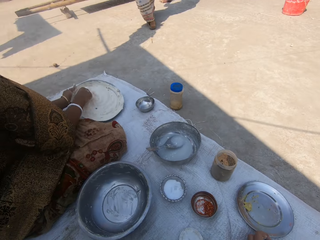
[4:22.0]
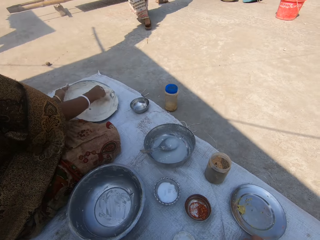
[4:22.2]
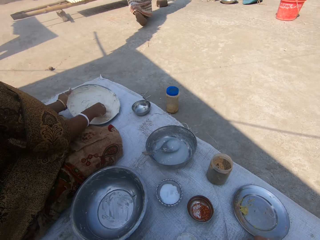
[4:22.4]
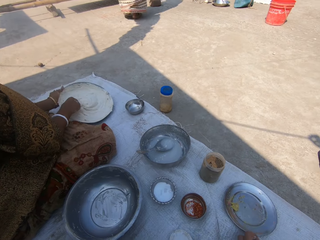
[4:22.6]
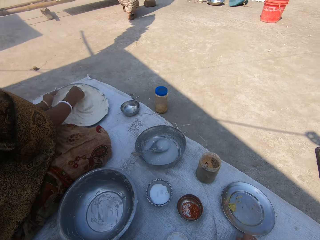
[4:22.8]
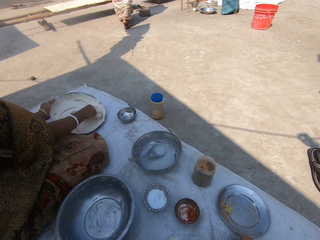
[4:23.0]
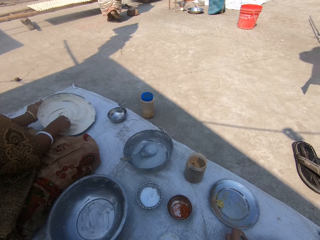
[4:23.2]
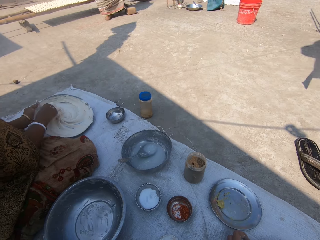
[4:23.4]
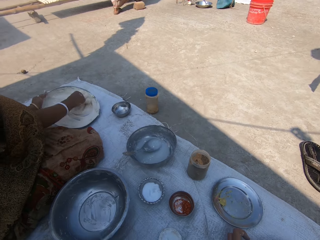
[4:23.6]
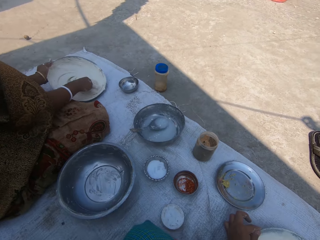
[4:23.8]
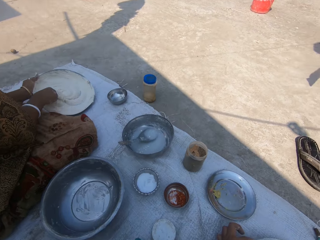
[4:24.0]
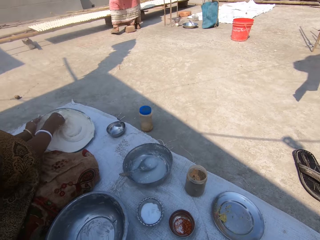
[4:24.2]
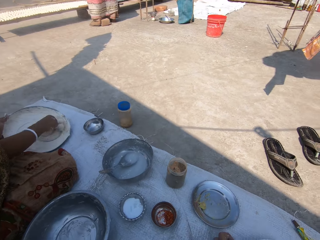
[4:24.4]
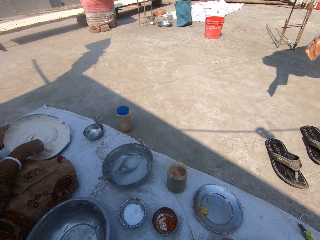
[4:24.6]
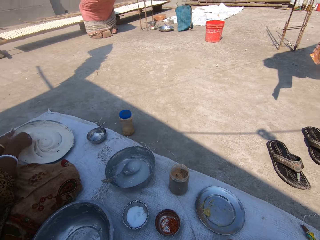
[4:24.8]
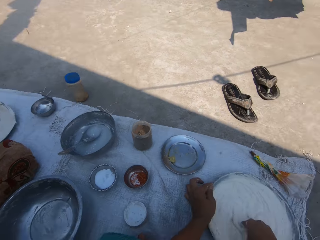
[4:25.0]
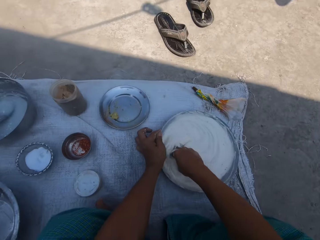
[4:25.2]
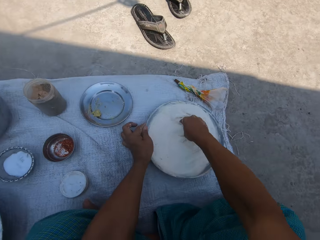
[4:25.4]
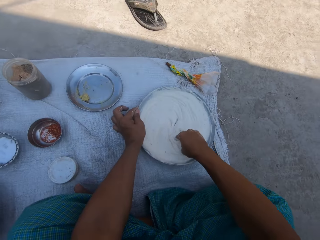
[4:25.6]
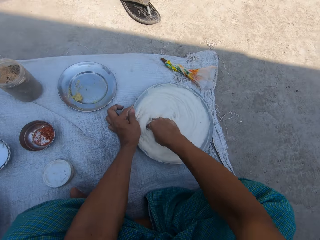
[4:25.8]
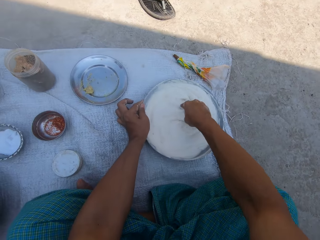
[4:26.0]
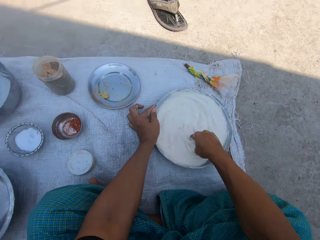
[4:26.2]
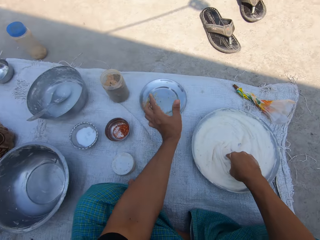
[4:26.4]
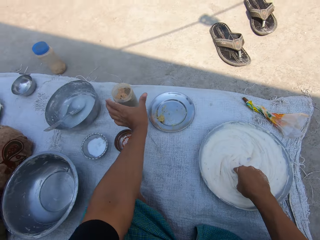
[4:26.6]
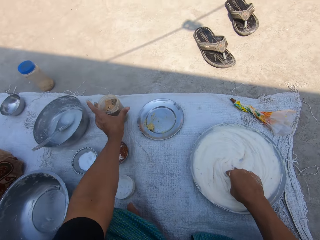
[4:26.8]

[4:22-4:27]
The camera wearer looks around. They mix the paste in the bowl with the right hand.

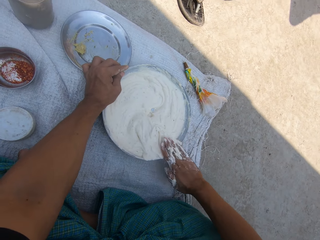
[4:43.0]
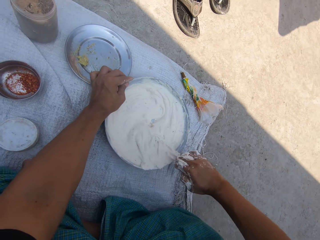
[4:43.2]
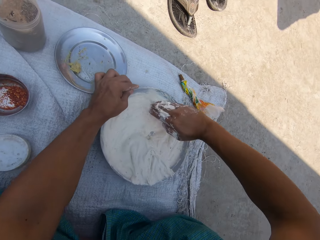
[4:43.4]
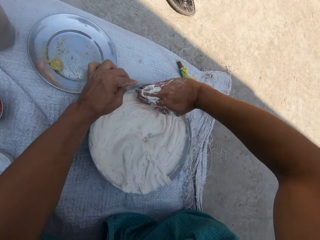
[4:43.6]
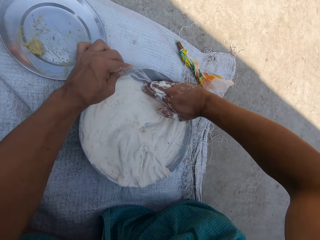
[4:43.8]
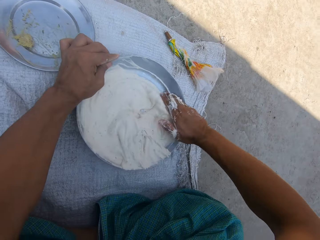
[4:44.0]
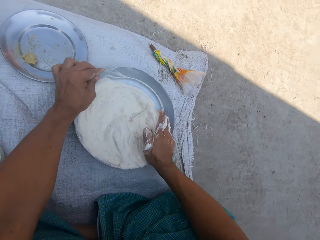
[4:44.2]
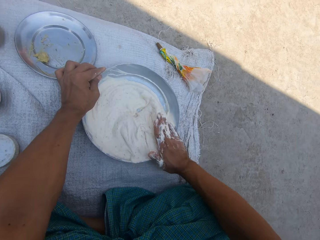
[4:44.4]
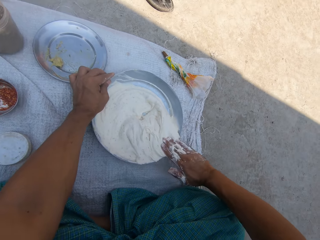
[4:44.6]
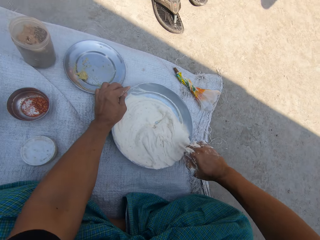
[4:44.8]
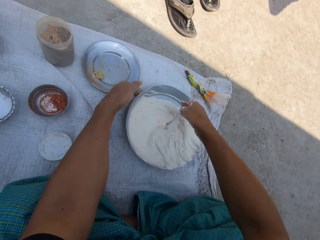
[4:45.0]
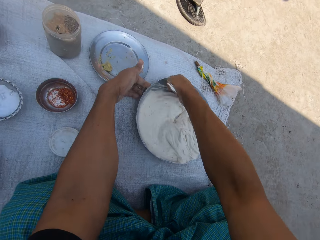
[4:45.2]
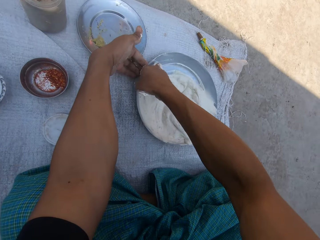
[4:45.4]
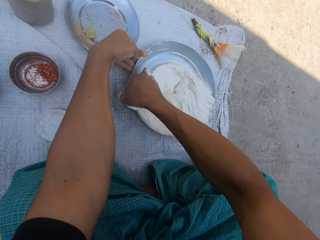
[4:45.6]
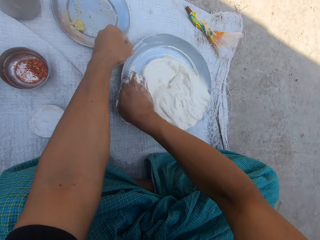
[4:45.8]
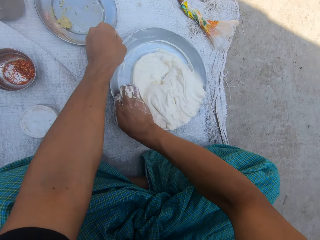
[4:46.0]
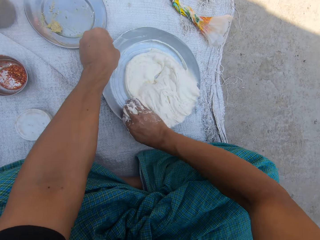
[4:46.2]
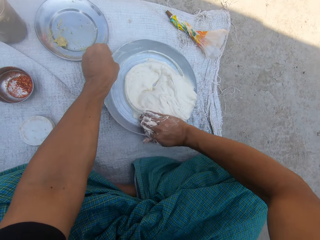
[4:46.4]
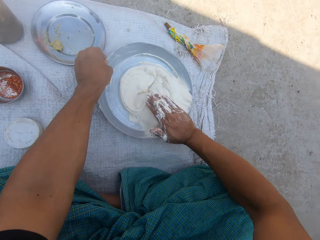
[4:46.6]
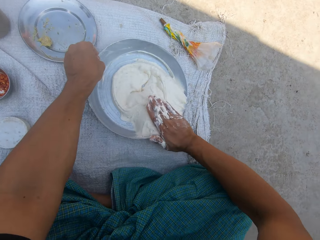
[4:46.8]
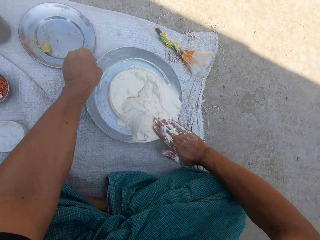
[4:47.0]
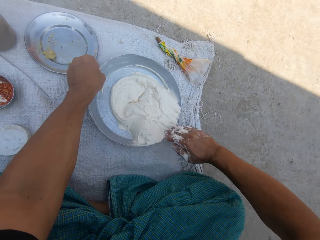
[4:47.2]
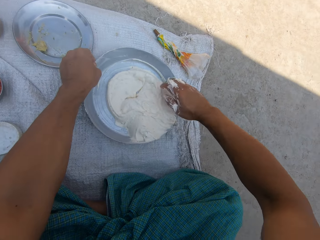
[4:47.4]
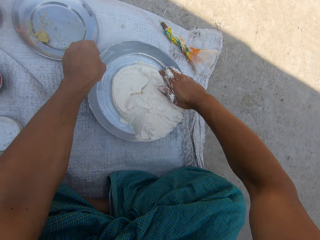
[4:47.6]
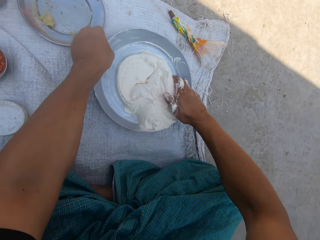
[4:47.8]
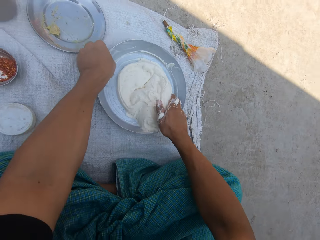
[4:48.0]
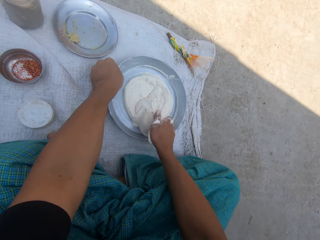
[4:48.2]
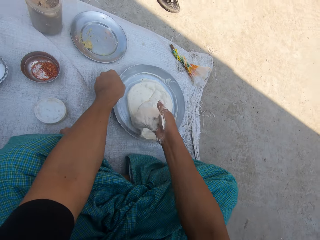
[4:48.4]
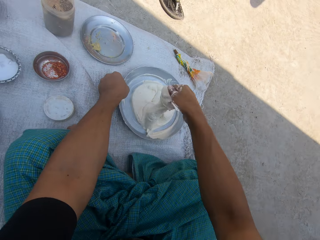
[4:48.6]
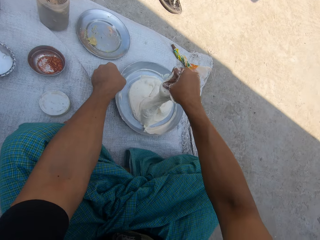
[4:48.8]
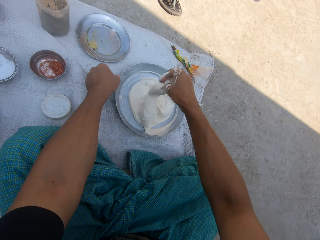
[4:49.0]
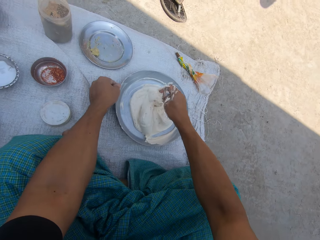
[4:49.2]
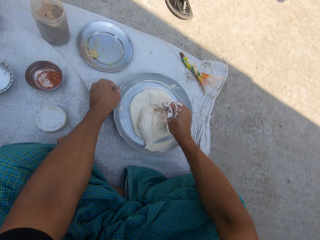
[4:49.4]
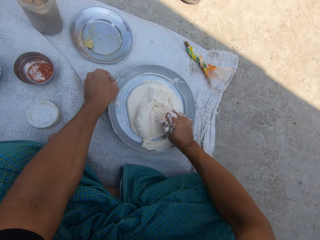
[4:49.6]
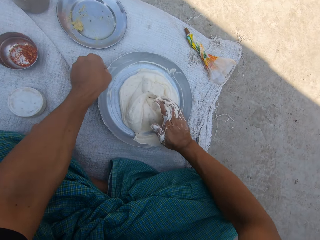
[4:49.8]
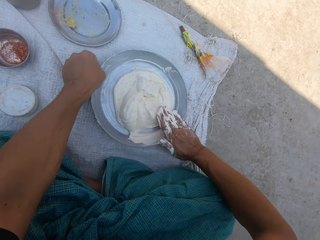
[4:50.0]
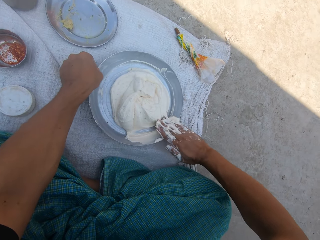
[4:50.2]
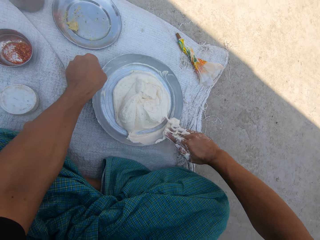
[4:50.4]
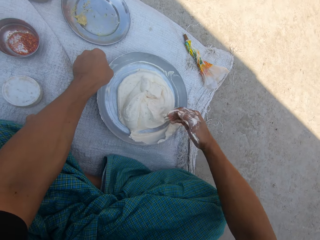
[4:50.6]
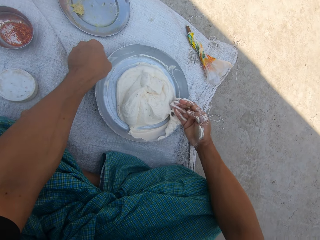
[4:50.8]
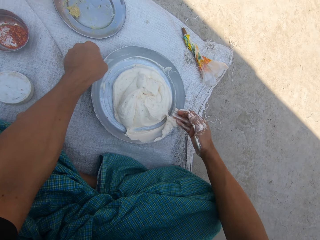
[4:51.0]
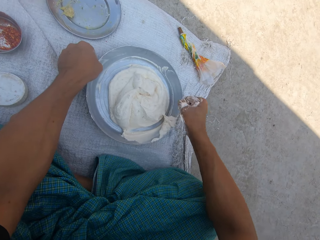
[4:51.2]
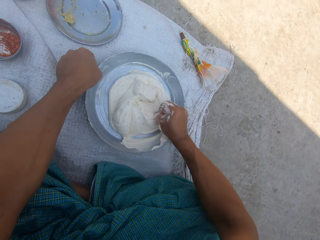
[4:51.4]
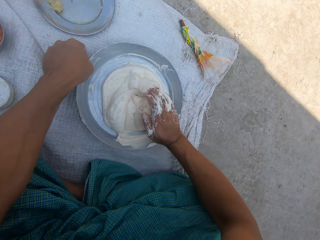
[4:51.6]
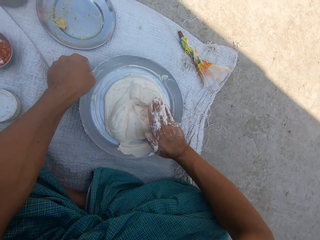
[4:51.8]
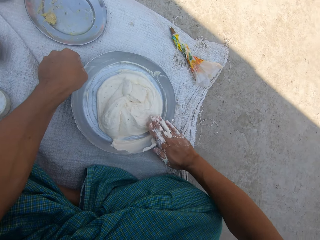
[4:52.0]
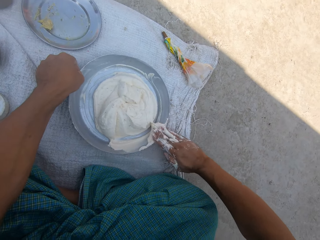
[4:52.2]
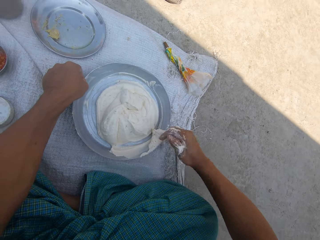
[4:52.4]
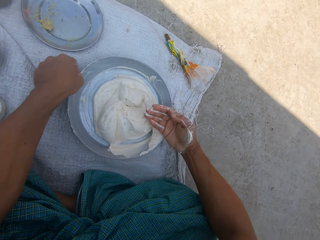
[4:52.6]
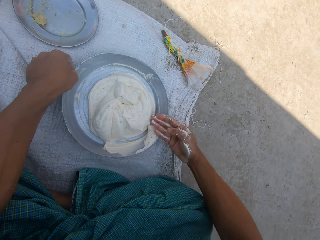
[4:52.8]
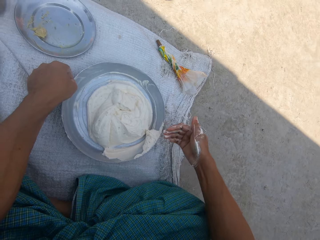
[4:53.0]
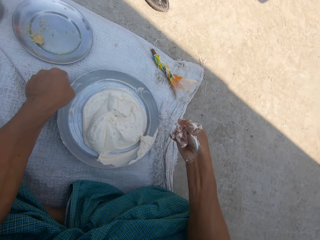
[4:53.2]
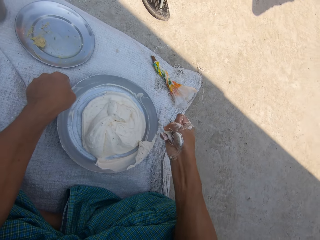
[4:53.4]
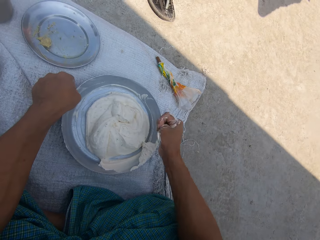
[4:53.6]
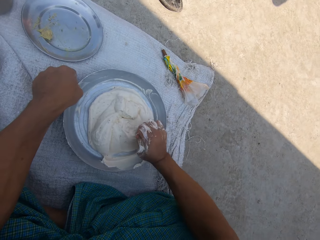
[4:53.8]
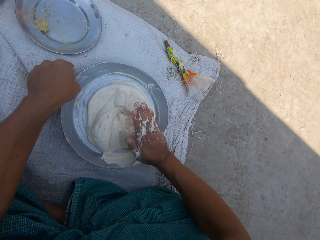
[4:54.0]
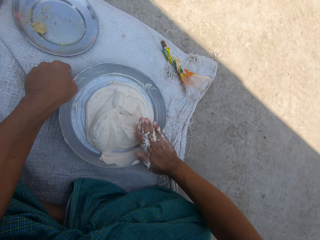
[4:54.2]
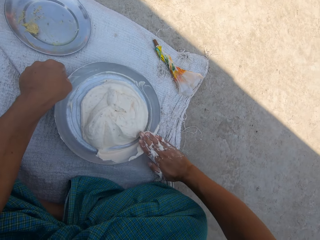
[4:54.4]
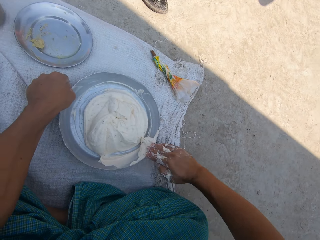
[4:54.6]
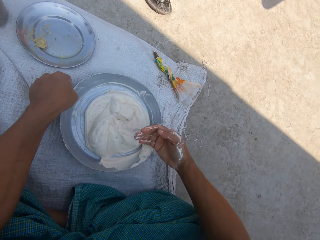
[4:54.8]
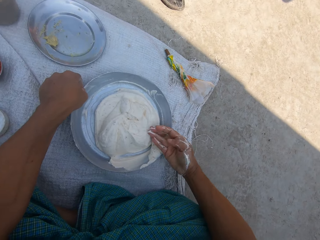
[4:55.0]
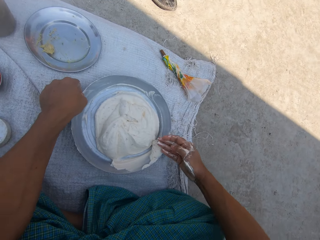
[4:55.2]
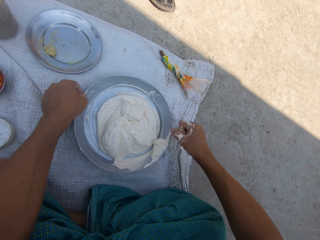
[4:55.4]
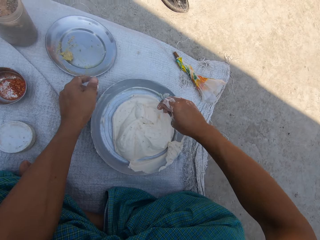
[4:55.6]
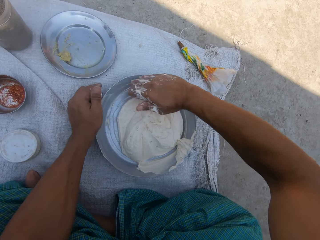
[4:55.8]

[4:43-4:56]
The camera wearer wipes the basin with his right hand. He removes the paste from his right hand.

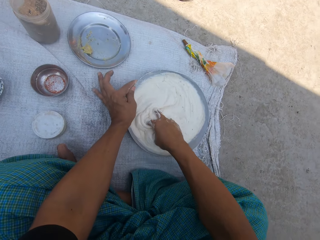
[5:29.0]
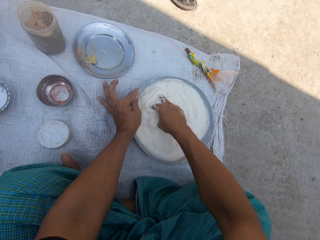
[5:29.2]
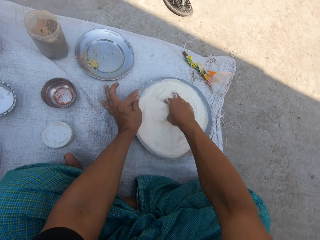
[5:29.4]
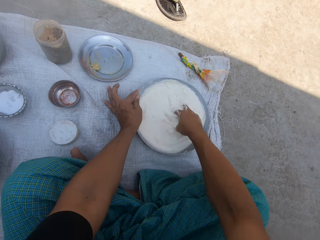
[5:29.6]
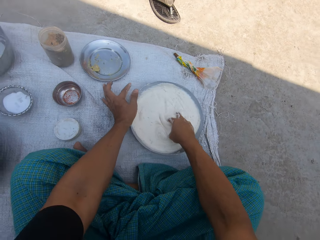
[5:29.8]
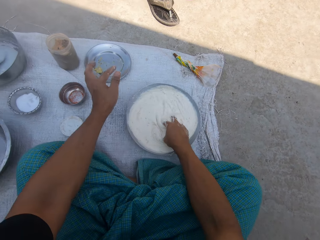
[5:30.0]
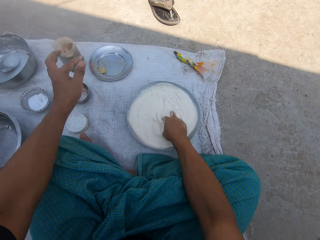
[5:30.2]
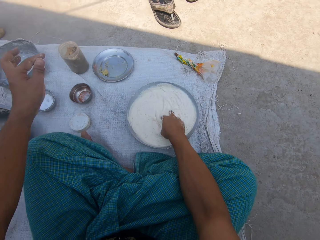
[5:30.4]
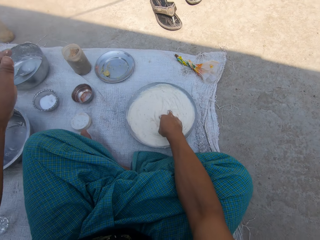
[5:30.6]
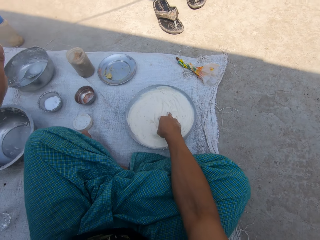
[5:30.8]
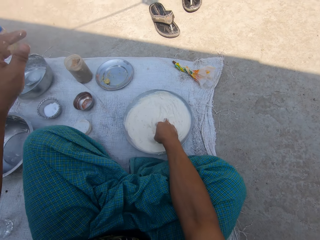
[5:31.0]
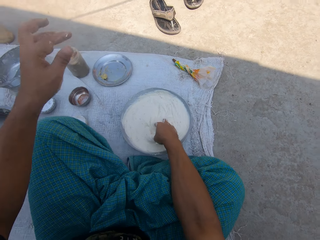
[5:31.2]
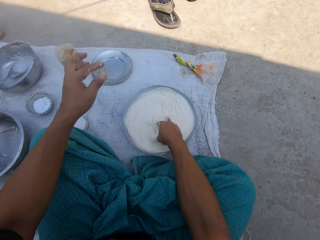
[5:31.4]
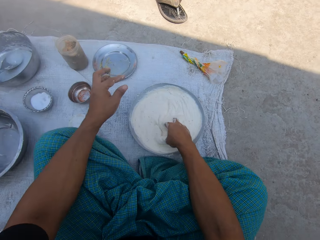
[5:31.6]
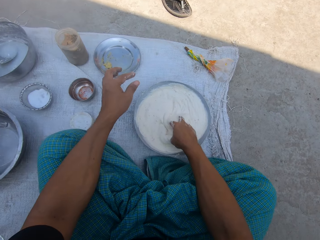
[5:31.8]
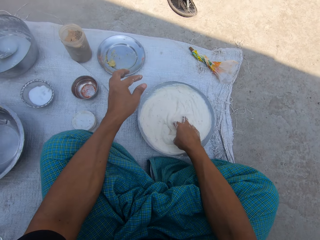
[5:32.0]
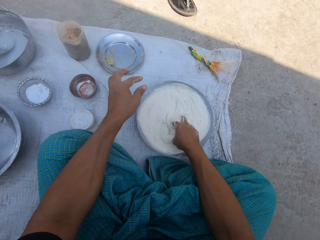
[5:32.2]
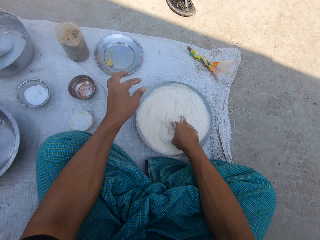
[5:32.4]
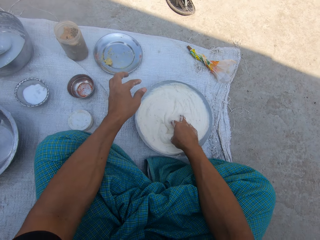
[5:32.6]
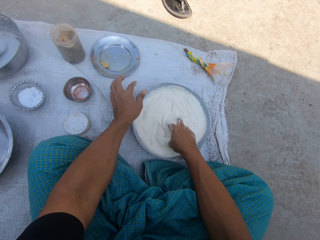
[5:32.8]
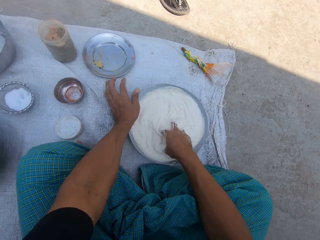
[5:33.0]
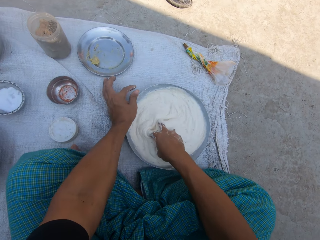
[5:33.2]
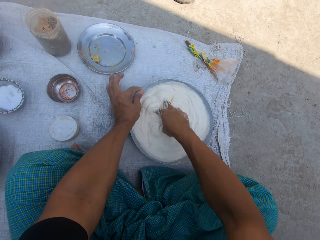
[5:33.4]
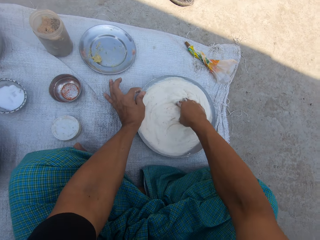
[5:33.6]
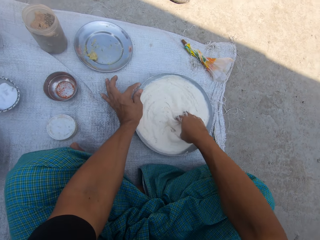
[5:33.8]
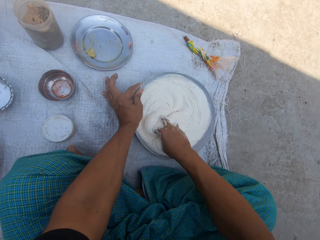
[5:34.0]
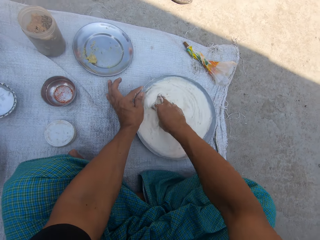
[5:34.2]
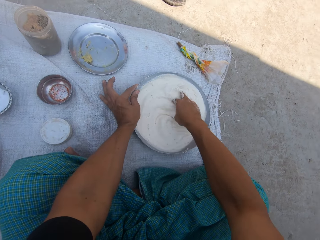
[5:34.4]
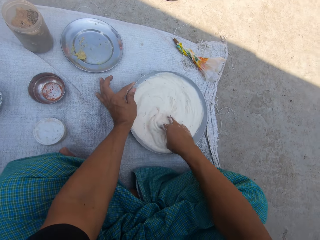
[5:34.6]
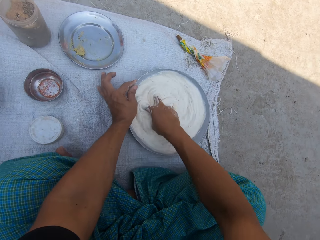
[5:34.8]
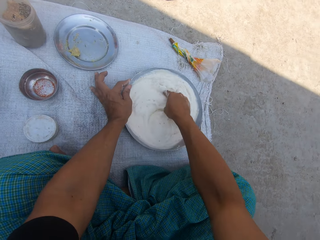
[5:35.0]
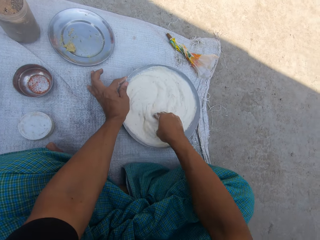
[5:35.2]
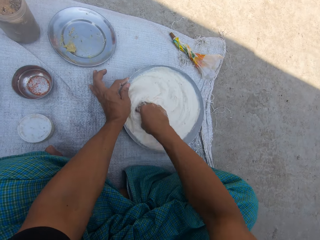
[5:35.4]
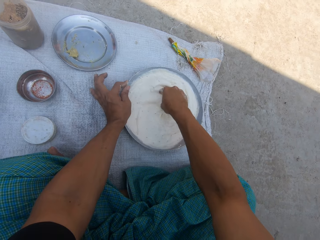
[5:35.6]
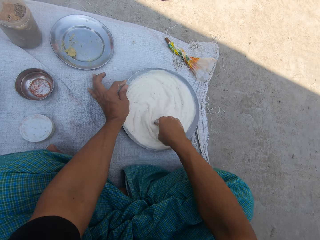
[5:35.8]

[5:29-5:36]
The camera wearer raises his left hand. He puts the left hand down. He mixes the paste in the bowl with the right hand and holds the basin with his left hand.
